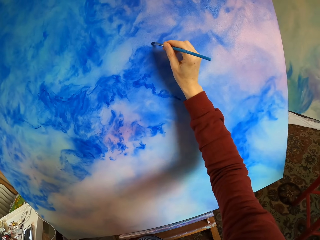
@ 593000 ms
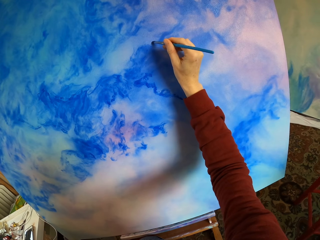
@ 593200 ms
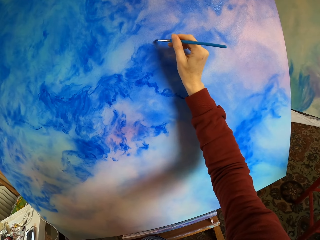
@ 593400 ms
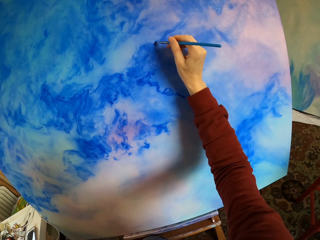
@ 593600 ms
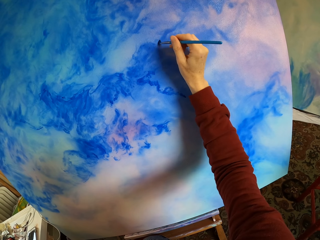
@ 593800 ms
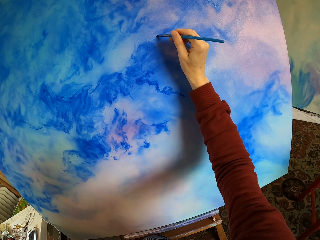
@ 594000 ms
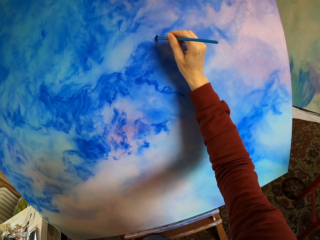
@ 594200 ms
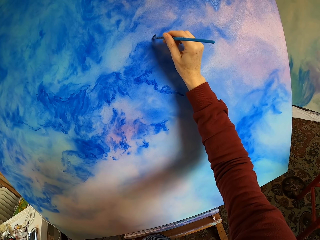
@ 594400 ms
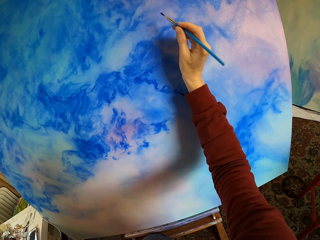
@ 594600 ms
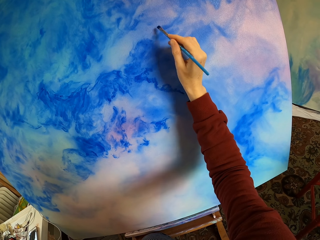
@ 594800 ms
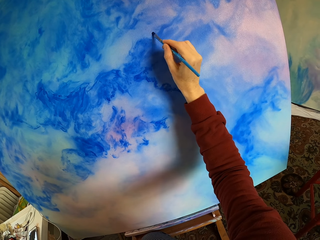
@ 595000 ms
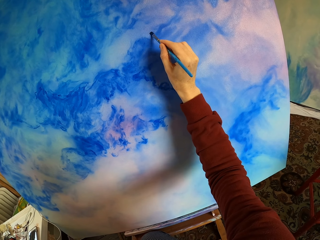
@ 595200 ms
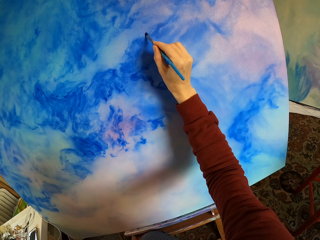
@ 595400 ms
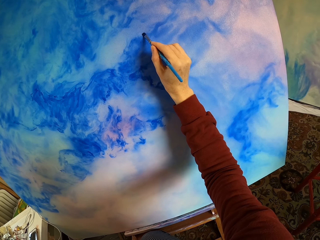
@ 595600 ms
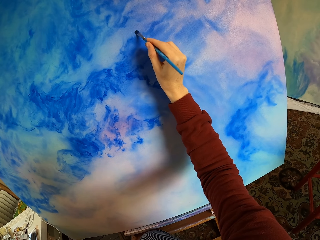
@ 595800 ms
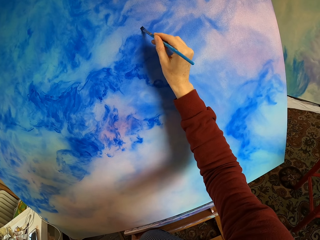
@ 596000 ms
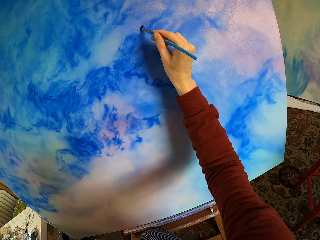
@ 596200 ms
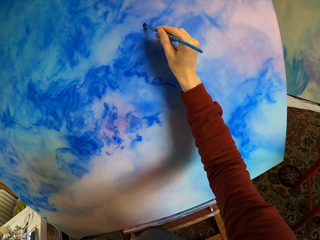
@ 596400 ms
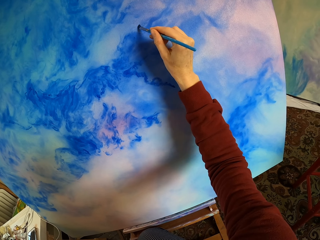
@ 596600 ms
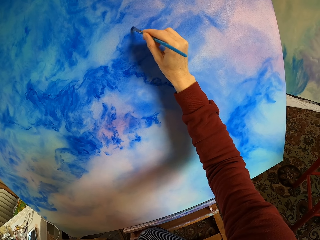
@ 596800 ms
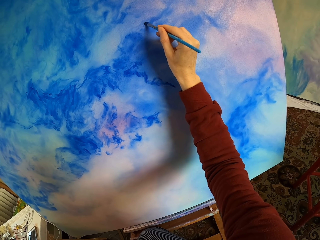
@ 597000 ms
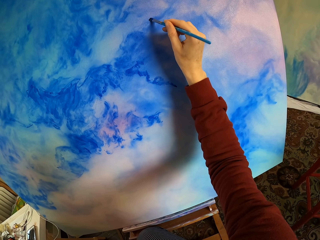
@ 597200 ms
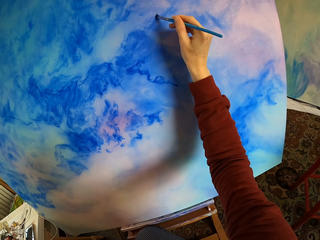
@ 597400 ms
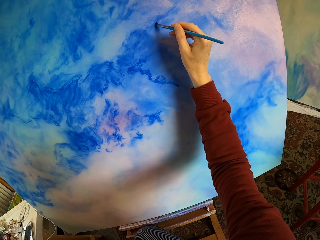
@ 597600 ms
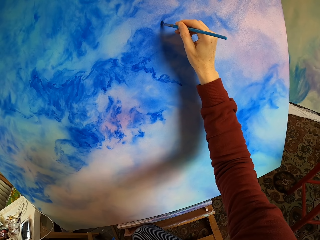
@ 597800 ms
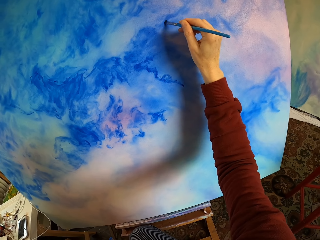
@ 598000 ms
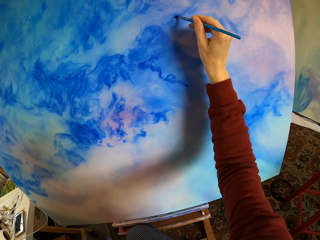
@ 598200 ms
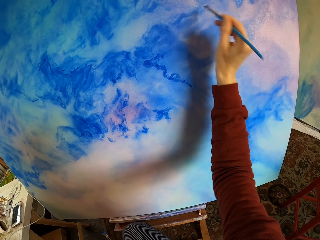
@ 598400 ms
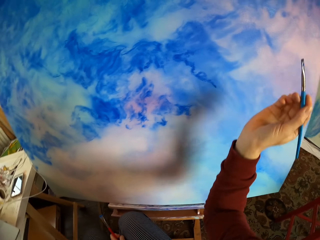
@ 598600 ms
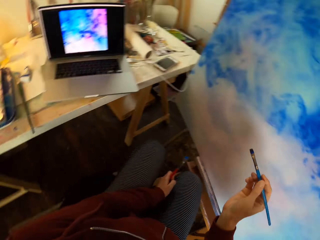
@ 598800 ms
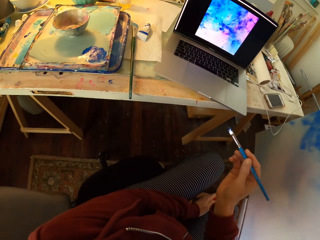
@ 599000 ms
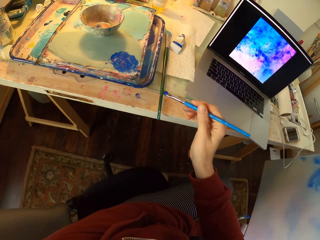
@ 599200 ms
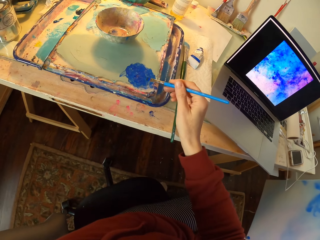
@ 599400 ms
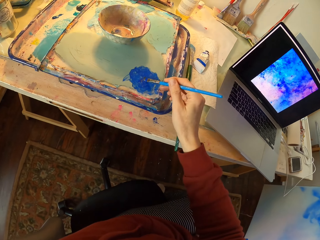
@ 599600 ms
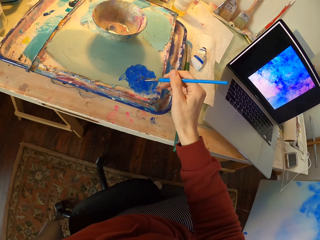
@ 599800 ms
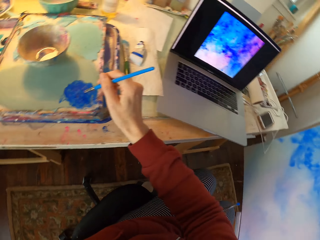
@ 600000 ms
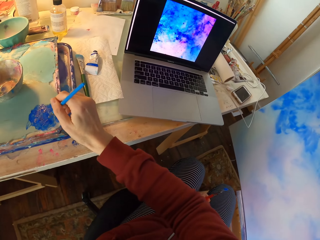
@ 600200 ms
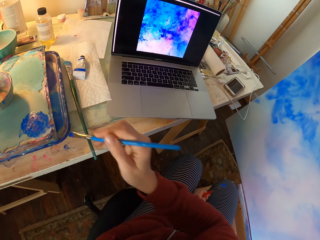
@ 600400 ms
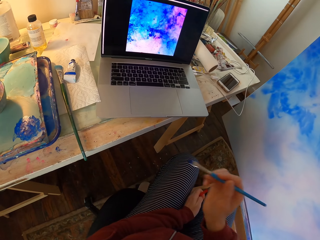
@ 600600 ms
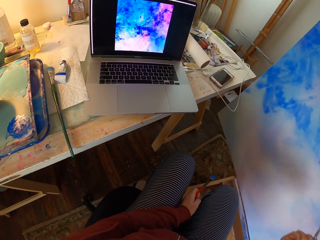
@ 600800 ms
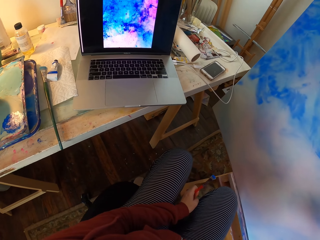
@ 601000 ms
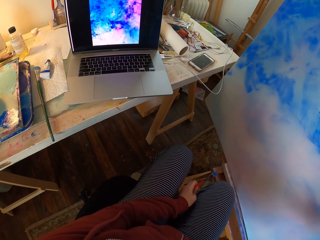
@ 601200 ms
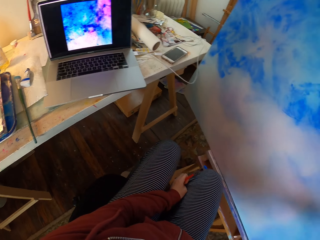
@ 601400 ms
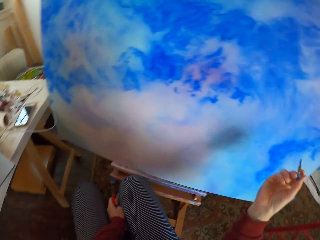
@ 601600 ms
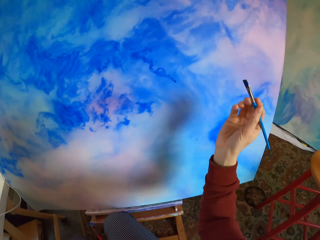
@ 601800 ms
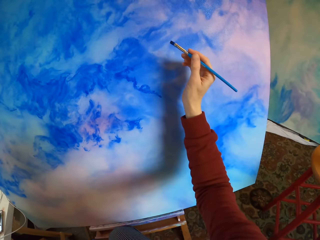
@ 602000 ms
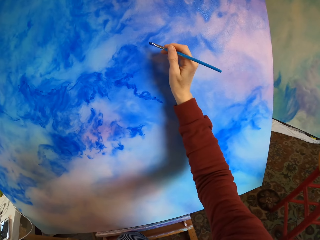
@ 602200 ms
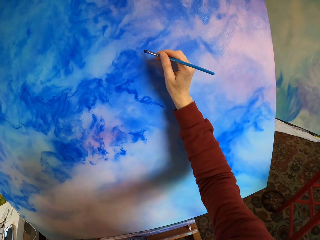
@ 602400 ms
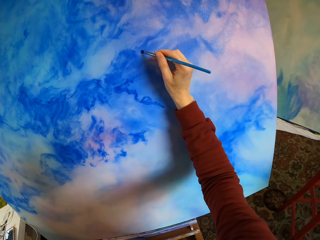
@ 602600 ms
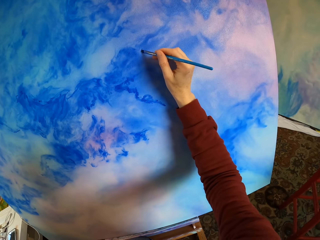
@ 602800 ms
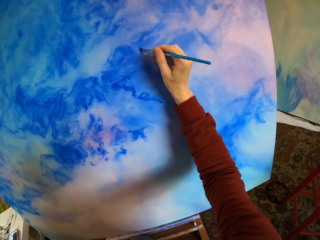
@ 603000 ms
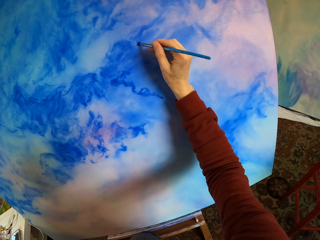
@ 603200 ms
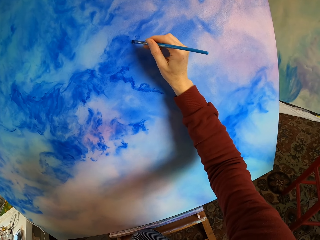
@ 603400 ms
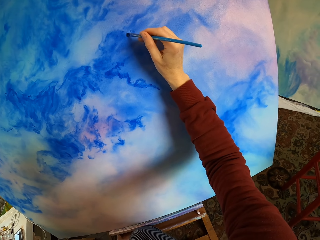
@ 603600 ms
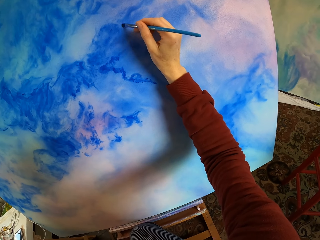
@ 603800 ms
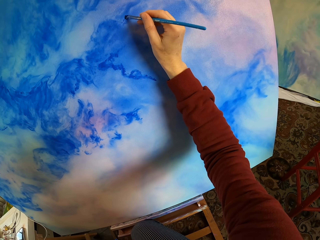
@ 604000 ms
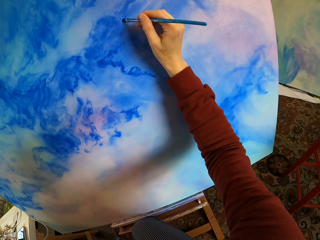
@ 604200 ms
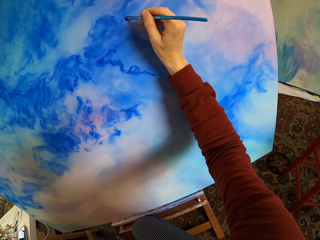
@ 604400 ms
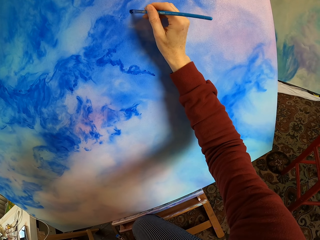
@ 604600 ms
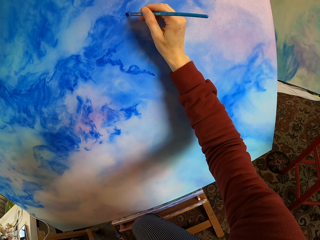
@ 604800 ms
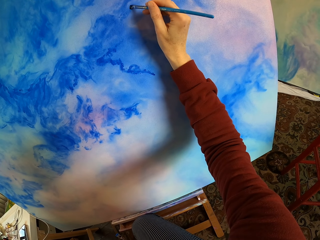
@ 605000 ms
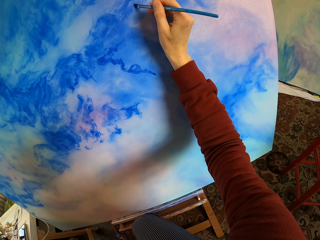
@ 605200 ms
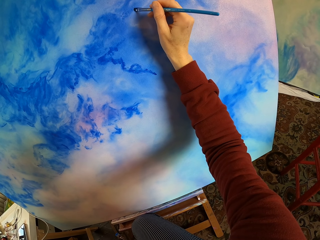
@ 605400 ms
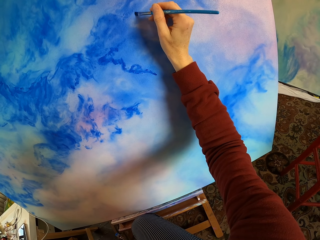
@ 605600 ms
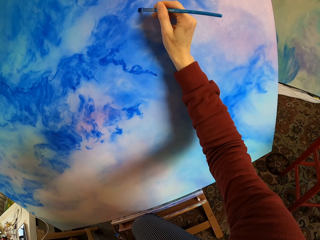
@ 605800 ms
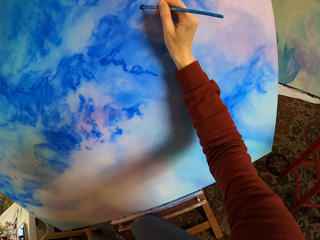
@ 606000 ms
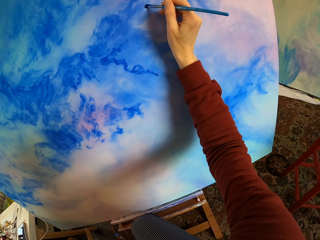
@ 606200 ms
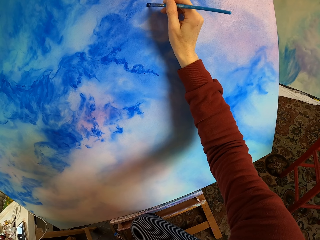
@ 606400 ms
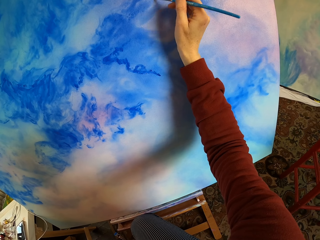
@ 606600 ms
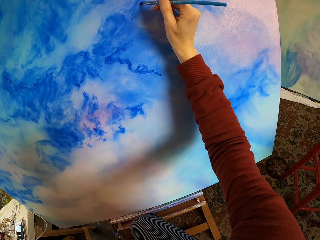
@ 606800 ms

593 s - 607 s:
The camera wearer paints the decoration. They hold the brush. They dip the paint brush in the paint. They look at the laptop. They paint the decoration.

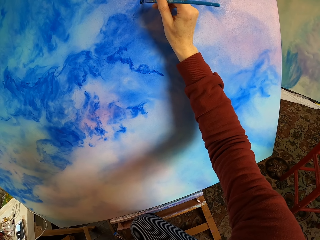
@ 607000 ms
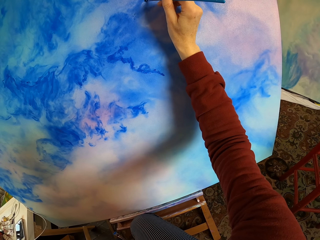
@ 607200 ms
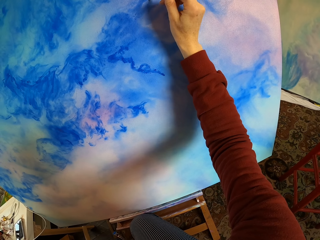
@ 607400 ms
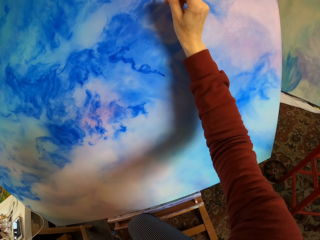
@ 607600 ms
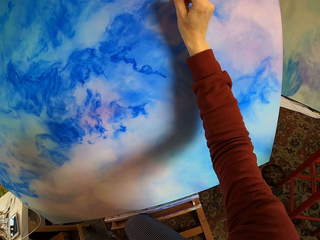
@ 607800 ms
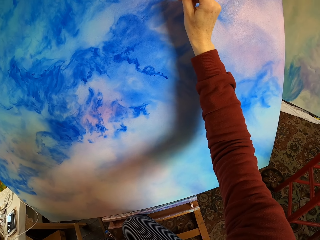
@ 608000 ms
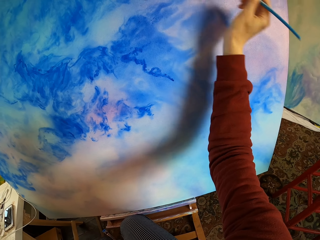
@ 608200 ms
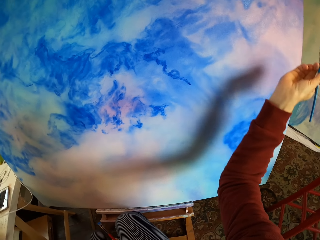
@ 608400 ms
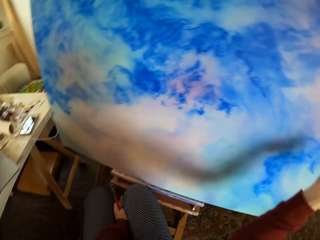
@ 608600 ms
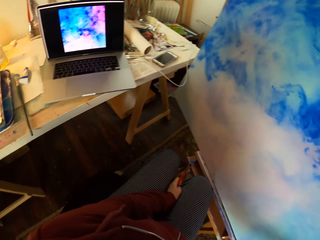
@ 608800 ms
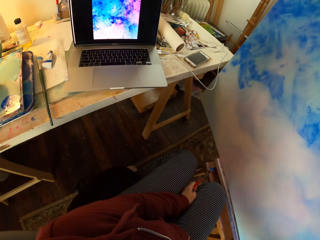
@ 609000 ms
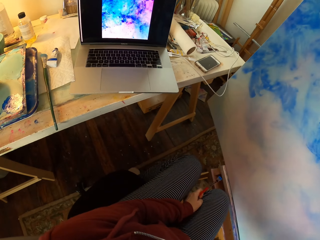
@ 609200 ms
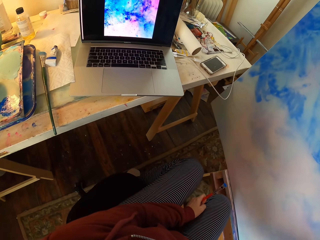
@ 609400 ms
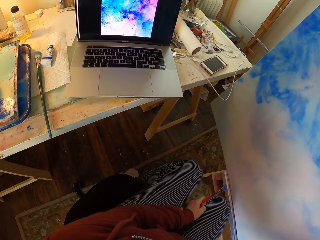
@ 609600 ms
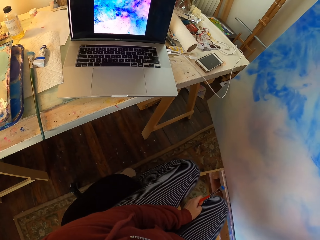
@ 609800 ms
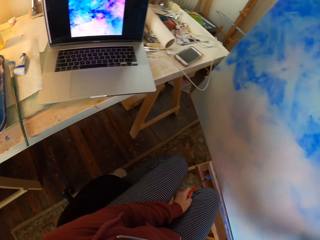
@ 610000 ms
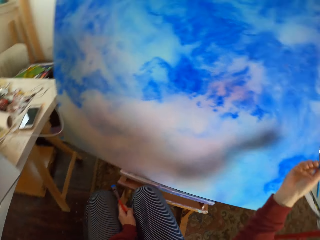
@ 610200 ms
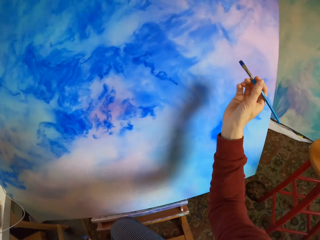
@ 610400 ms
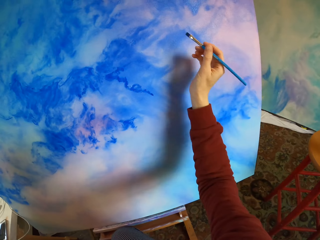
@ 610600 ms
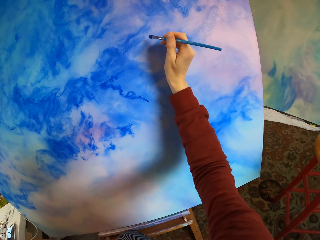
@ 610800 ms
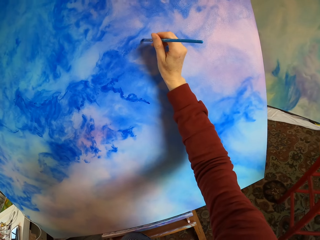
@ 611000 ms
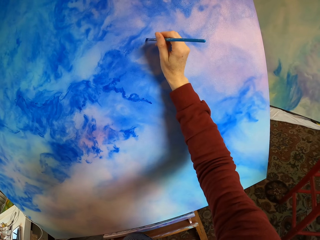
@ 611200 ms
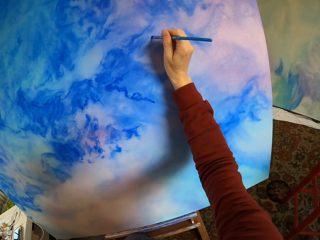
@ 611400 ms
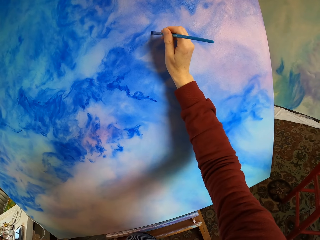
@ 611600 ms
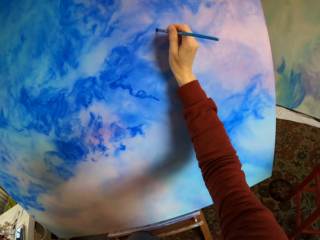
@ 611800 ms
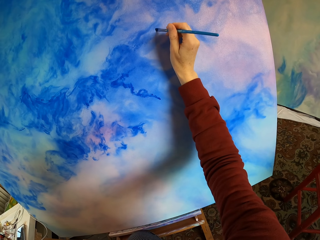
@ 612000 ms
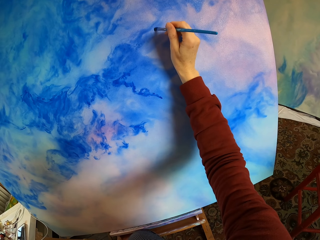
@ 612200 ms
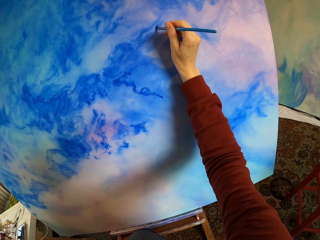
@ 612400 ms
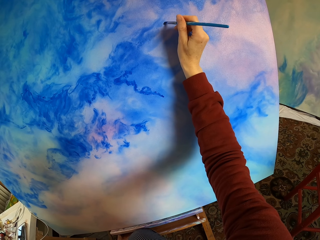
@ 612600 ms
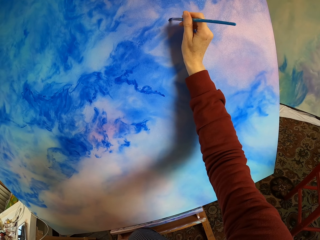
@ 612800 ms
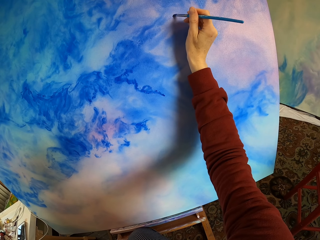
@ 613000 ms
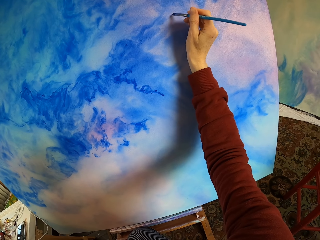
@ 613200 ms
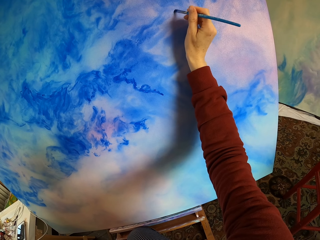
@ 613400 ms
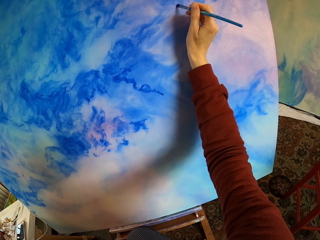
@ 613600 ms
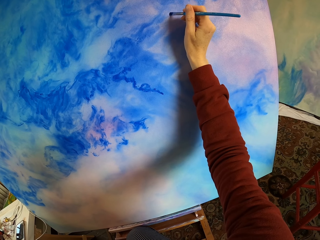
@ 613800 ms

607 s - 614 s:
The camera wearer looks at the laptop. They paint the decoration.
